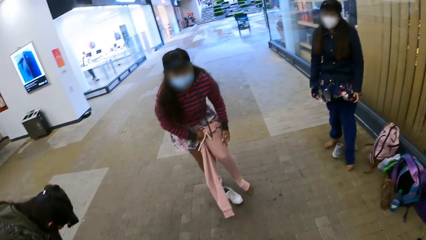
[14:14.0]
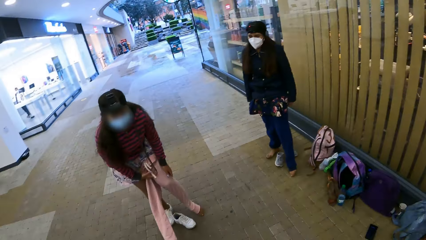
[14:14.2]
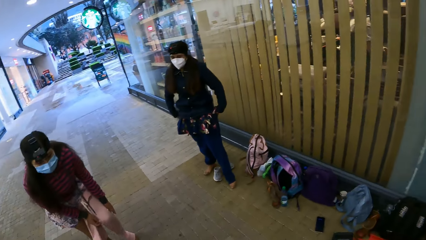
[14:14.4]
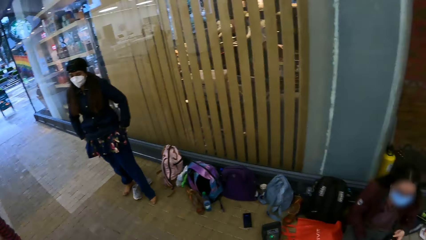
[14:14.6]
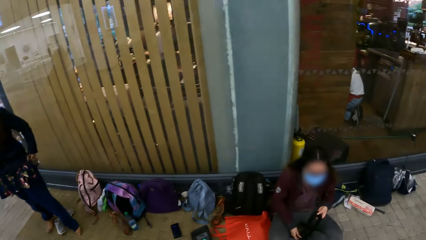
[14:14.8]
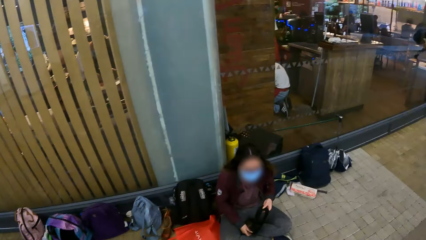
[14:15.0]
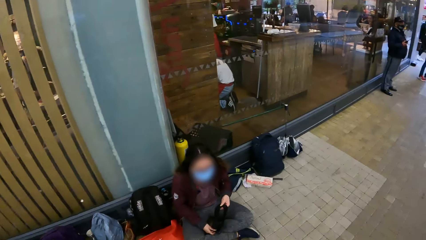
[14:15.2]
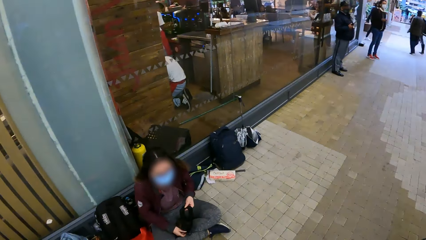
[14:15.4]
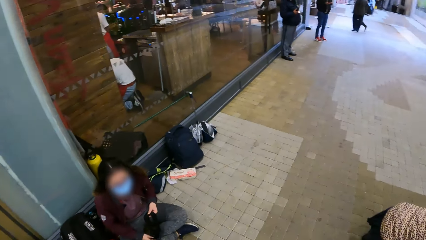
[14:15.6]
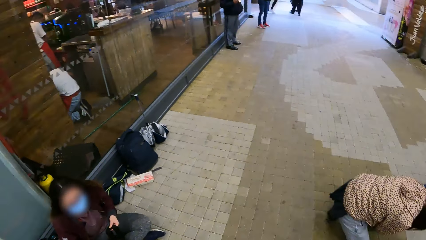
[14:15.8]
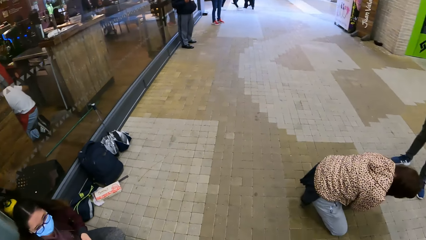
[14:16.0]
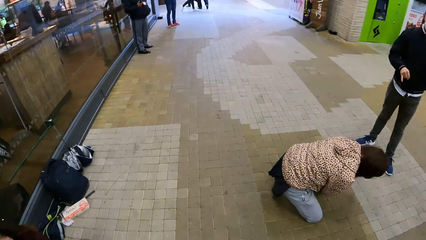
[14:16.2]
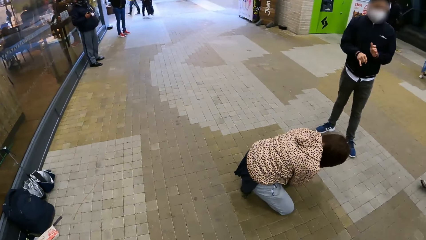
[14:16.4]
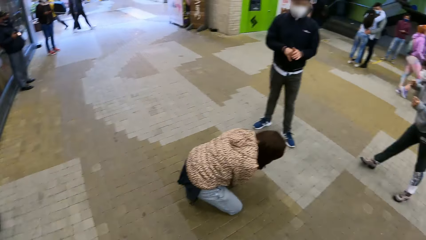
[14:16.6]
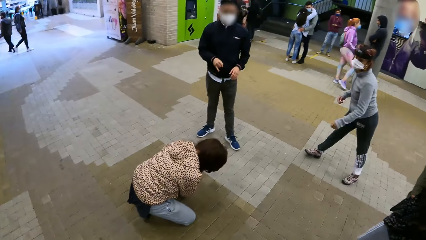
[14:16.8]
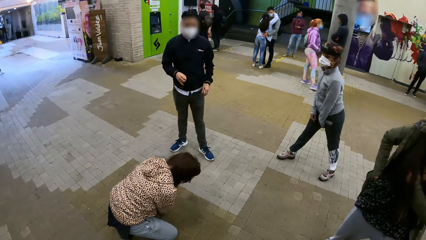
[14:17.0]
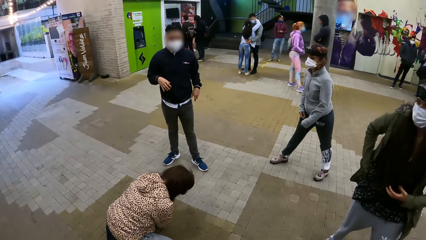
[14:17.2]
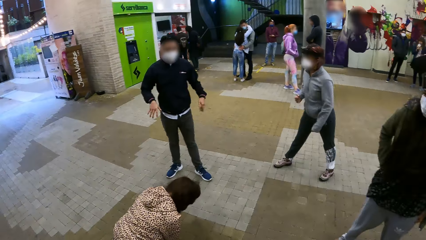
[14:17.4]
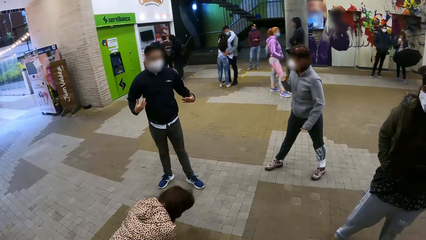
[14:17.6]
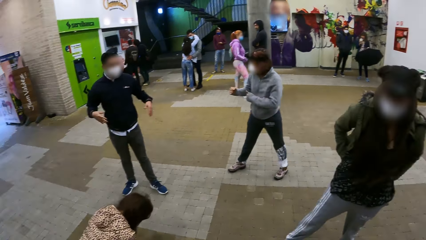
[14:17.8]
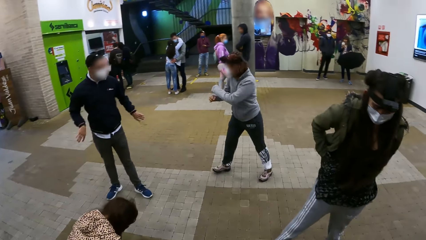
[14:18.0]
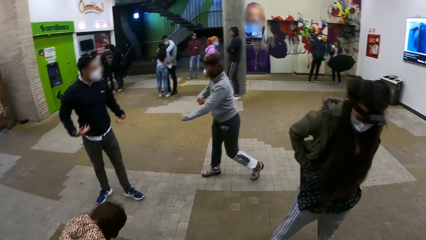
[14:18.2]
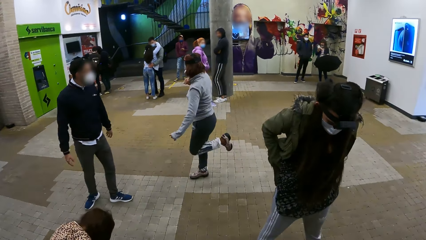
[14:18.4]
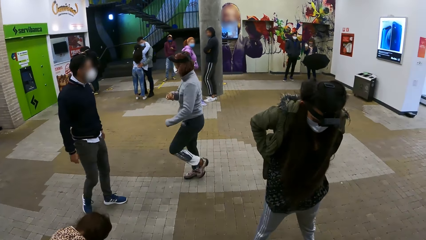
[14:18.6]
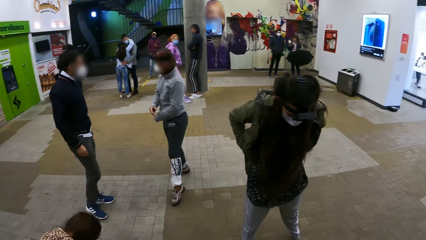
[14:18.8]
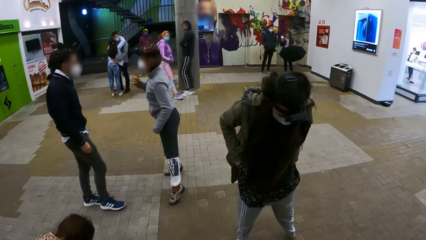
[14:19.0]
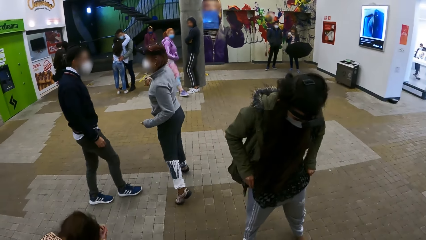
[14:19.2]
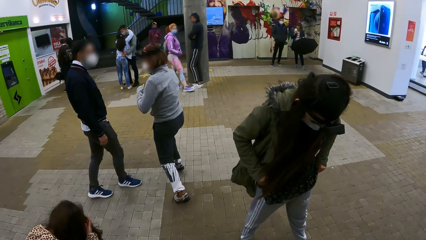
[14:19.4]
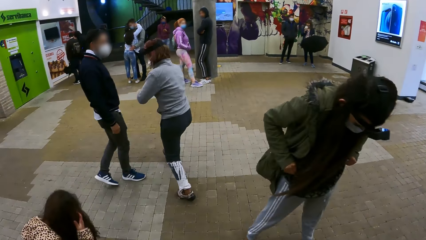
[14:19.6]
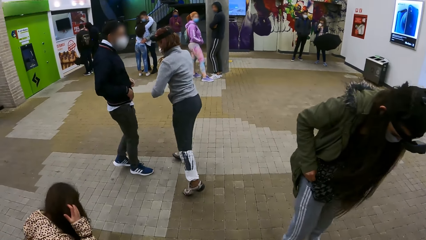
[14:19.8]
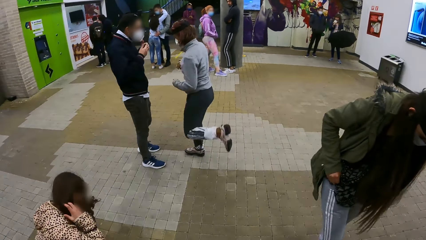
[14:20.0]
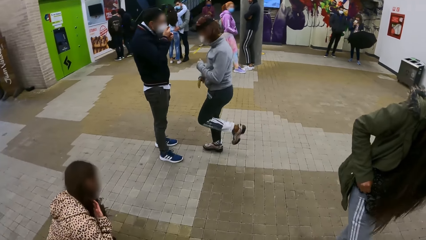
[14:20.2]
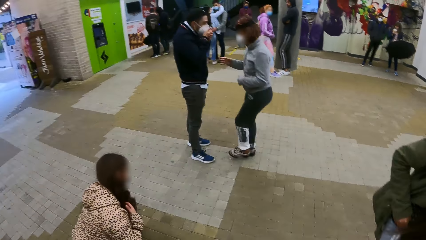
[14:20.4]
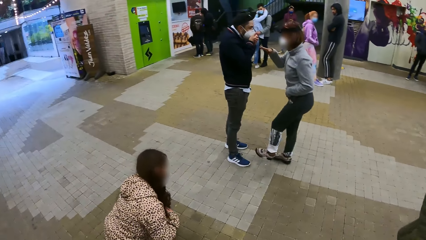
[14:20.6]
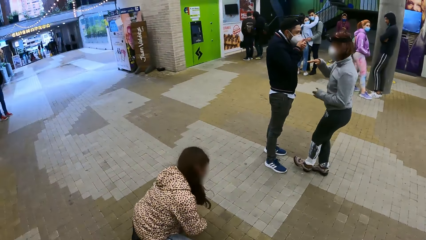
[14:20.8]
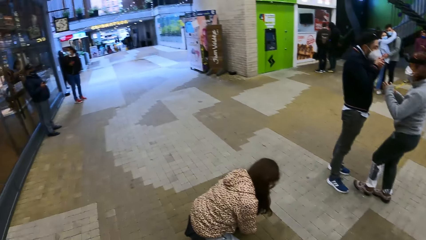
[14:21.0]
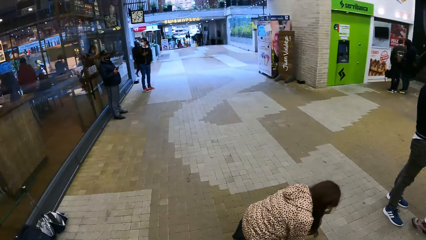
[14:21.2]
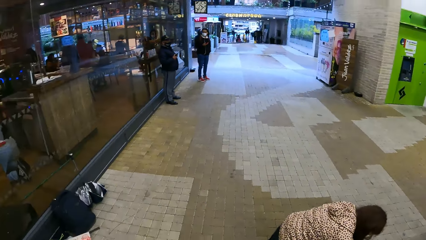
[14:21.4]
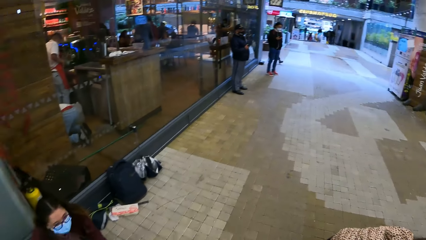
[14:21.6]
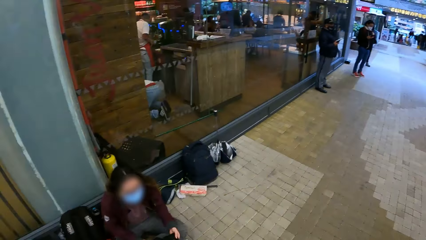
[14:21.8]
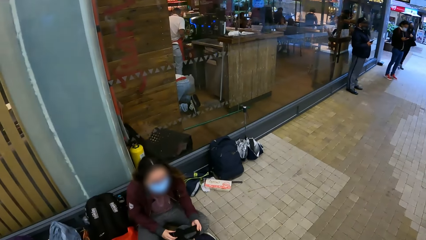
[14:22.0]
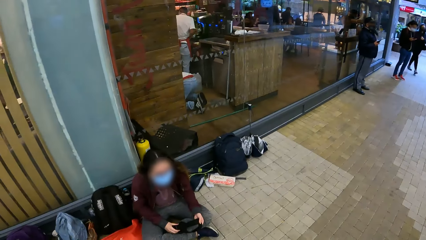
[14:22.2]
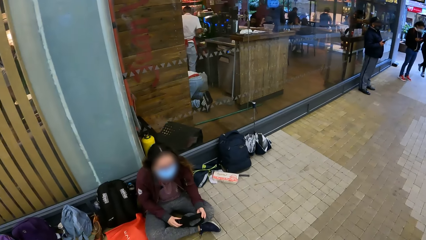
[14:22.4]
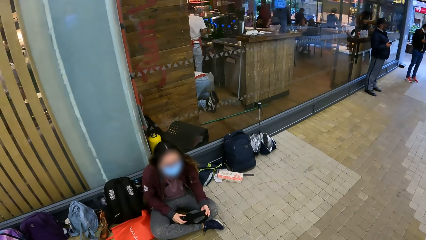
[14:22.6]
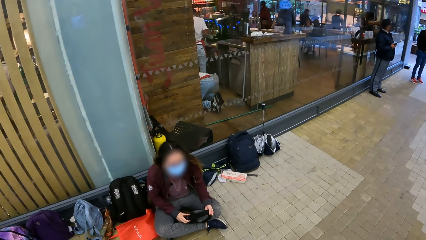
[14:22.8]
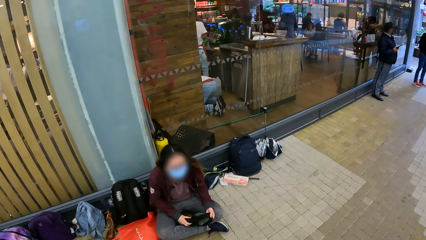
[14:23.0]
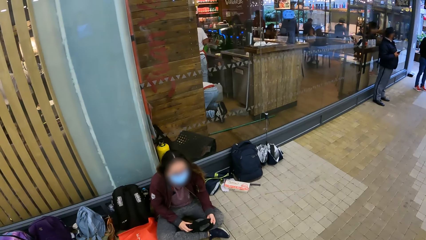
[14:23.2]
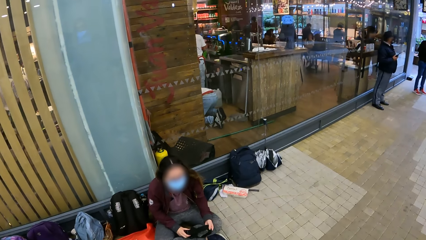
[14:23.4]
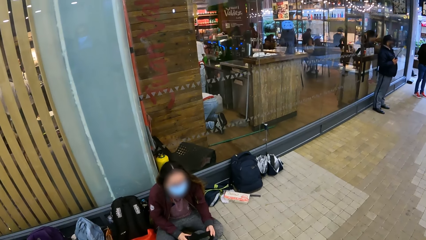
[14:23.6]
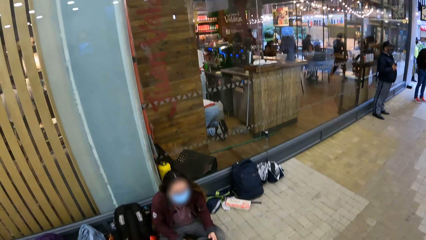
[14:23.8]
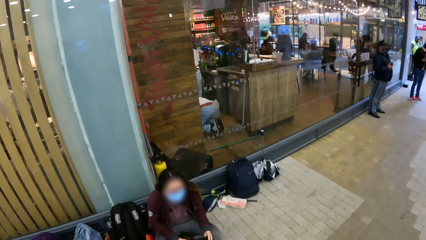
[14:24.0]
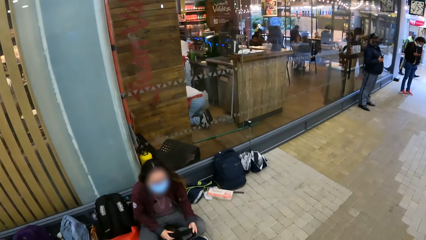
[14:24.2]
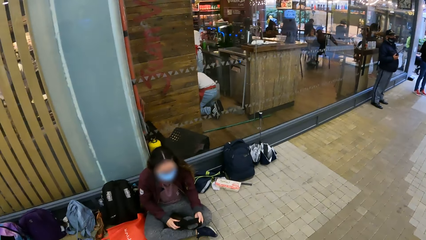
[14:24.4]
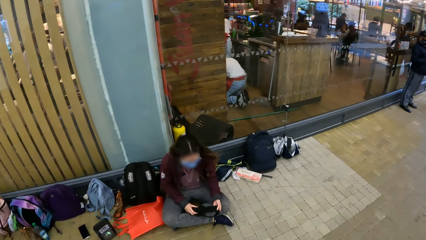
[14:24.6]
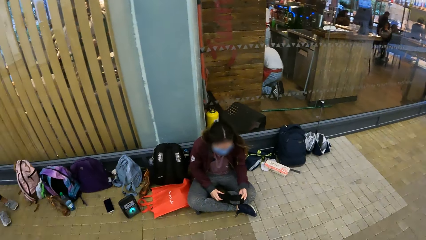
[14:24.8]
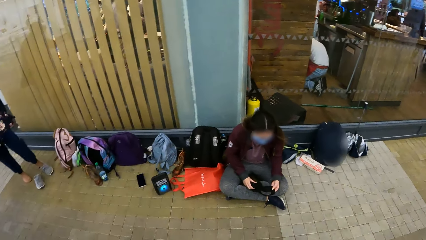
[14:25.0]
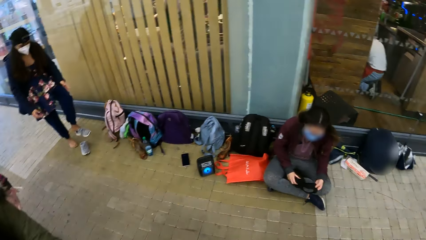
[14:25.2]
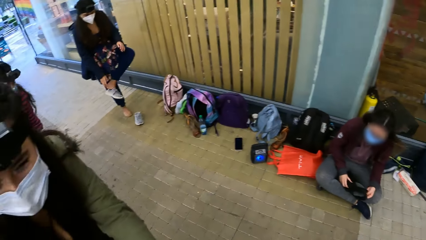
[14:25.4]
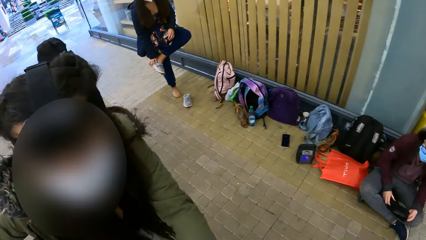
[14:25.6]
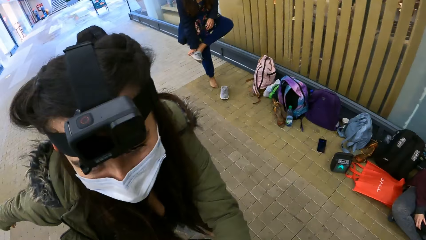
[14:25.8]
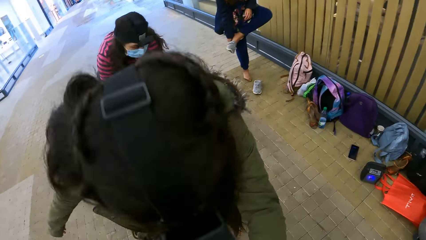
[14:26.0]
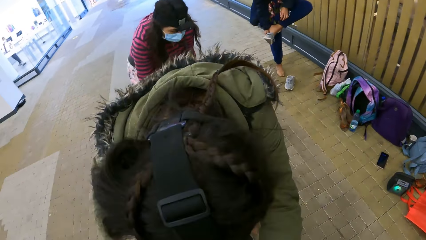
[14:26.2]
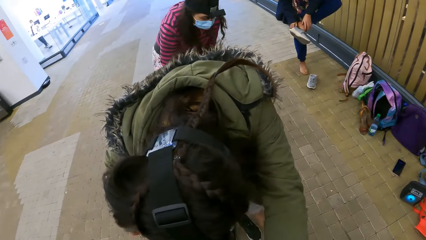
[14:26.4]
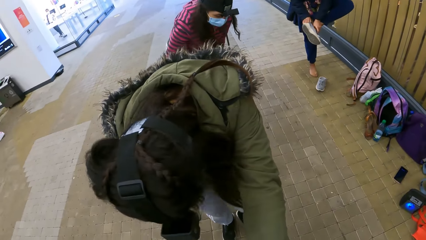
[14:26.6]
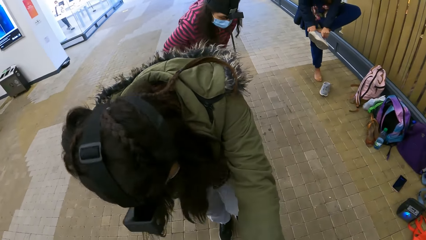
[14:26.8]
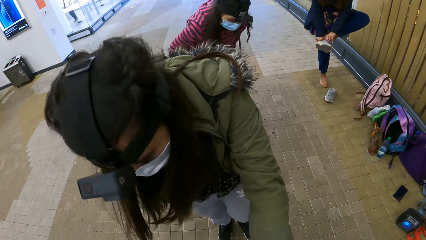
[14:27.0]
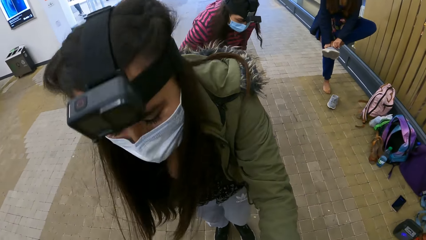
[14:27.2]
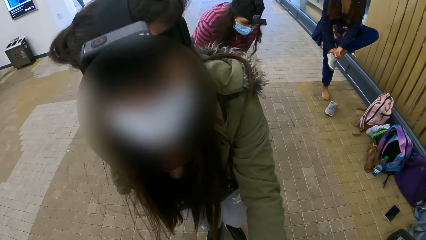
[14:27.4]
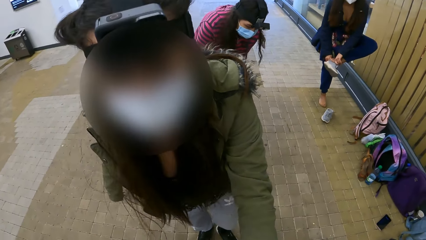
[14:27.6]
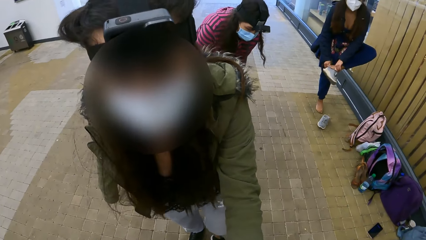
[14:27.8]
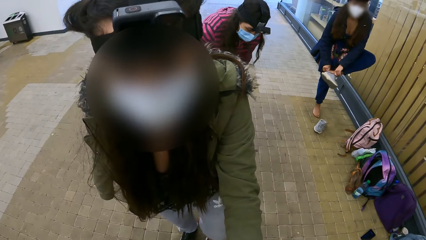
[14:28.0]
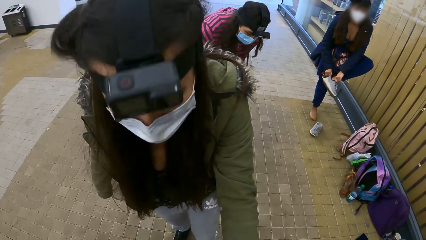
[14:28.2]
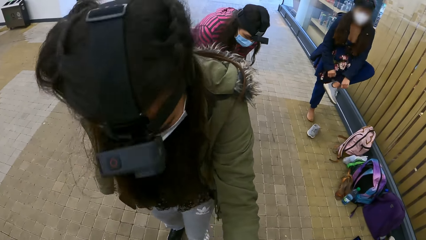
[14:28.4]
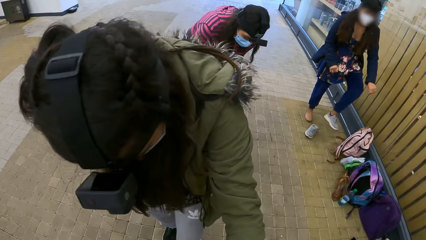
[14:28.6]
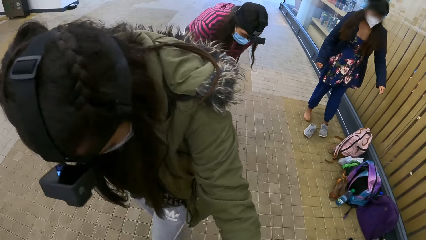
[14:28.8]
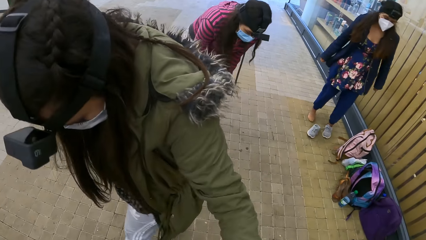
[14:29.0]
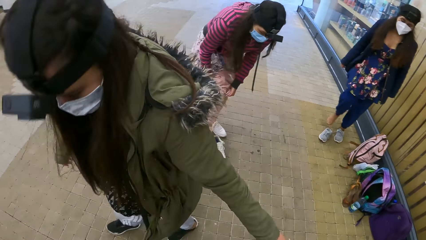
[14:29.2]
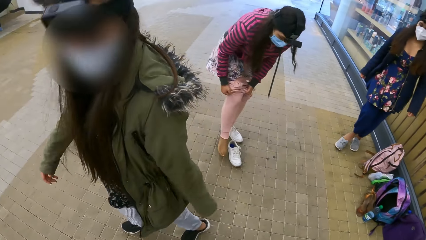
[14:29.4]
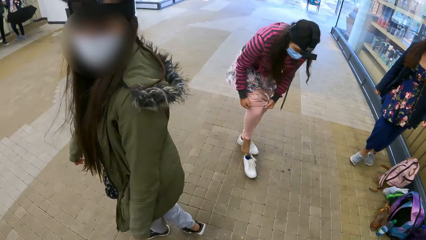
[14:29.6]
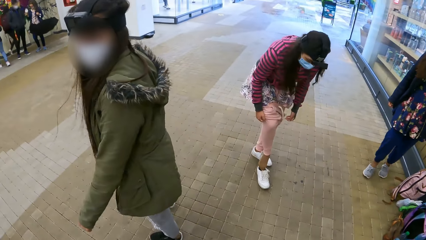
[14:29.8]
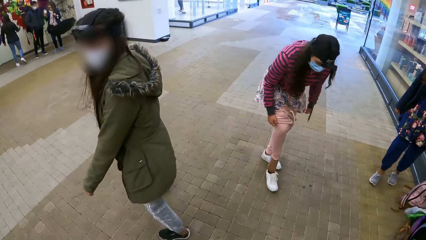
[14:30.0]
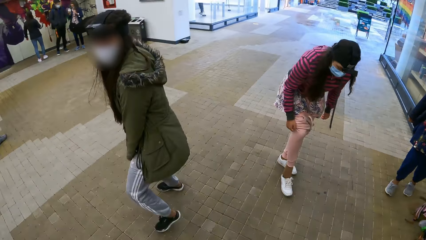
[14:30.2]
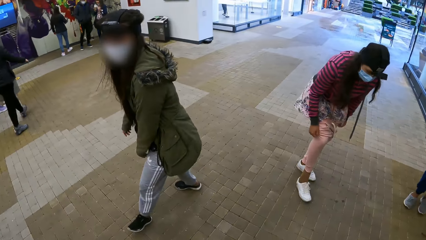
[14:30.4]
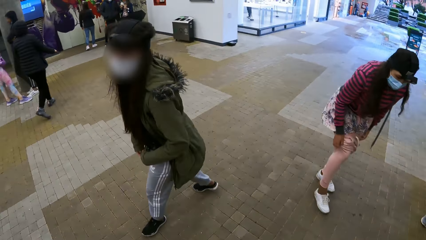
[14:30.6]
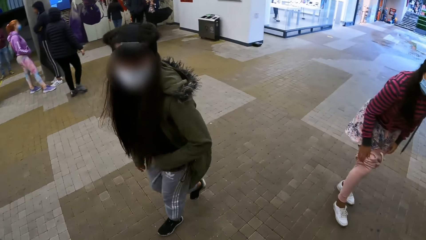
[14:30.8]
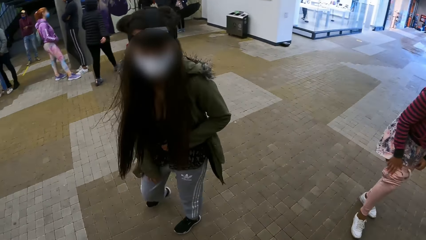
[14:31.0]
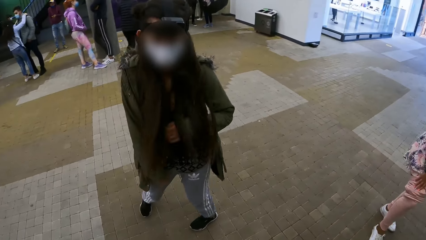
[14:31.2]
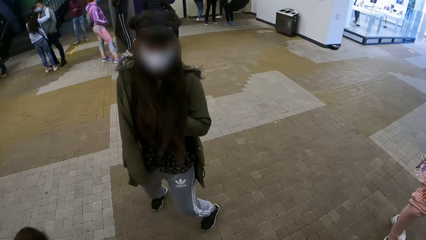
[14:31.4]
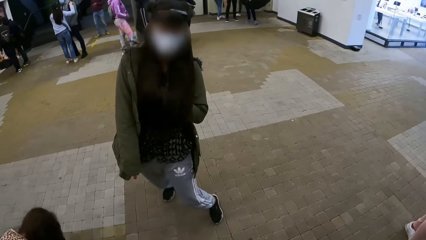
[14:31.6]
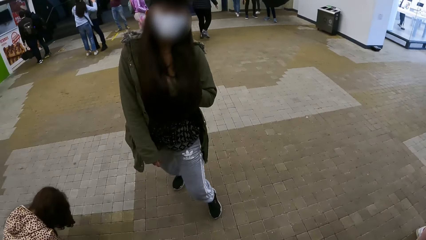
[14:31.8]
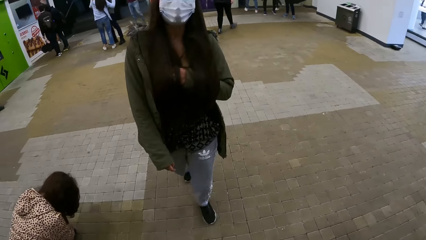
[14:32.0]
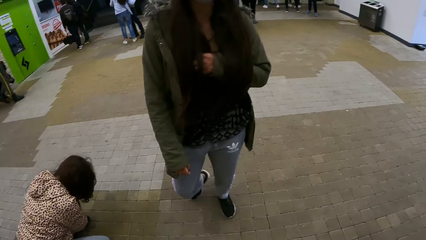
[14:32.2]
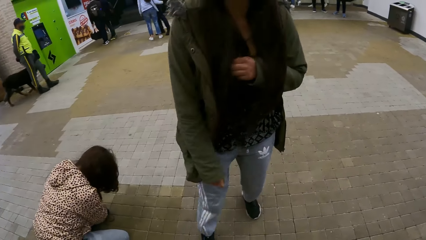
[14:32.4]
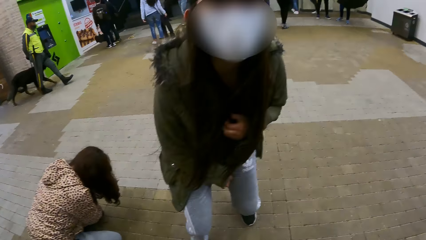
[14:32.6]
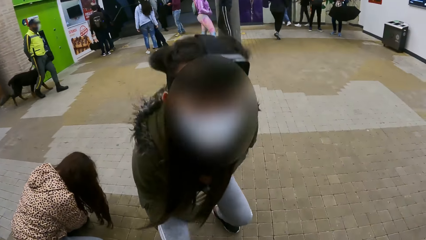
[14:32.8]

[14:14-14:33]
The camera wearer looks around. They dialogue with a person. They interact with a woman. Another person puts on her shoe. The first person walks on the floor.
